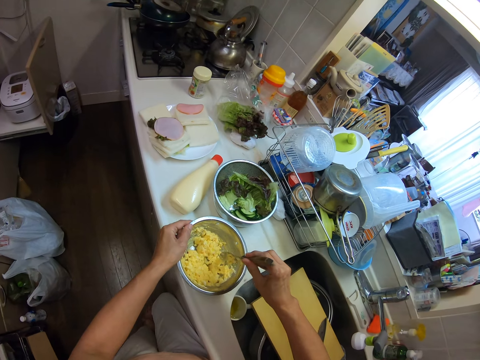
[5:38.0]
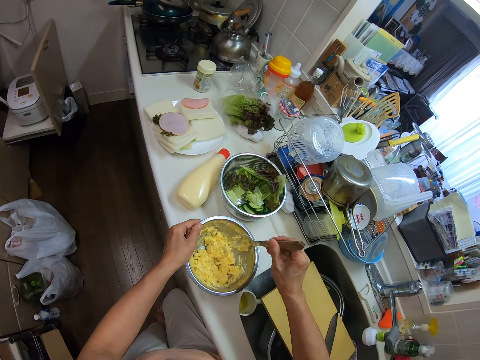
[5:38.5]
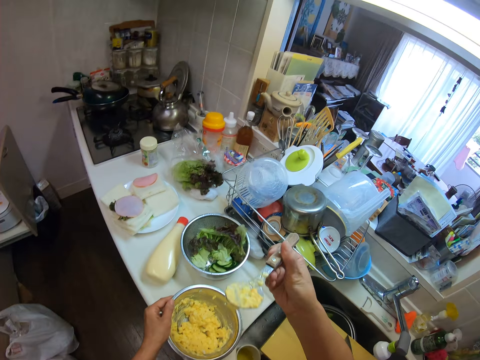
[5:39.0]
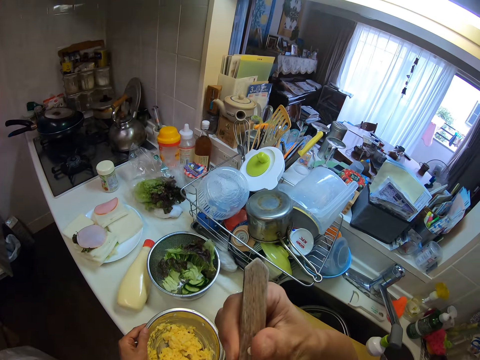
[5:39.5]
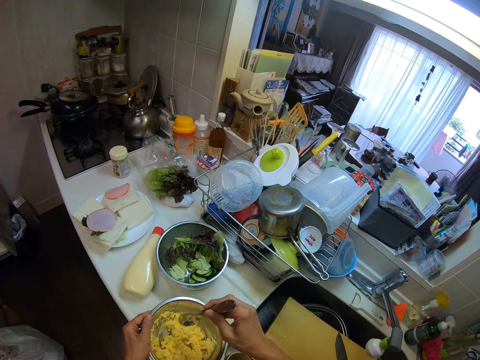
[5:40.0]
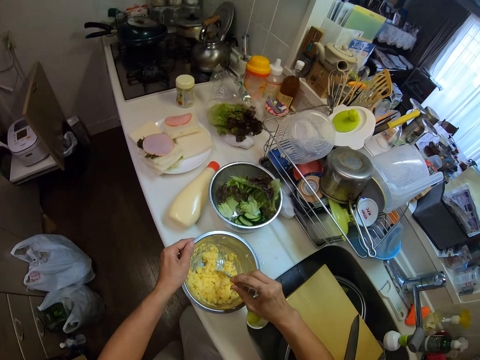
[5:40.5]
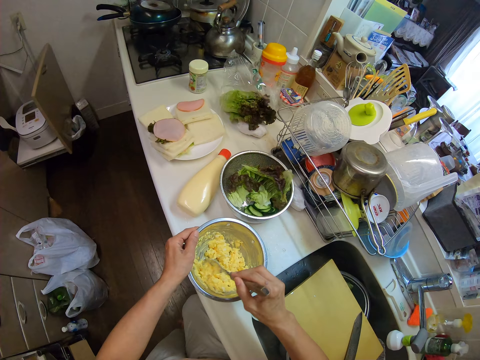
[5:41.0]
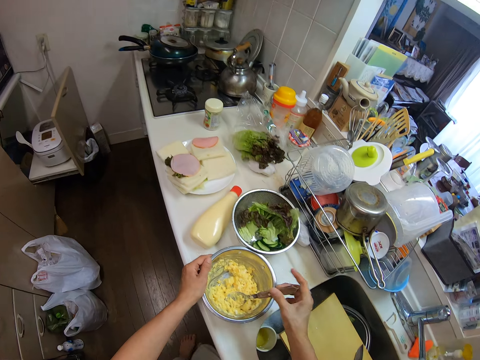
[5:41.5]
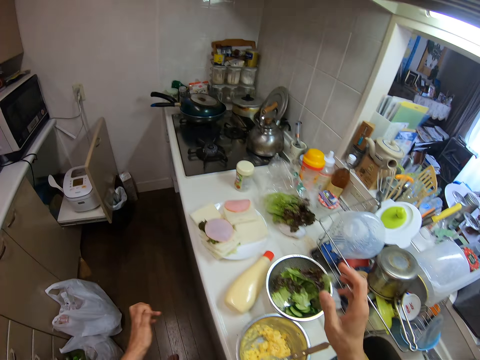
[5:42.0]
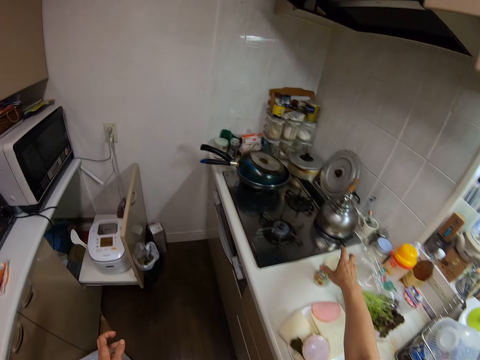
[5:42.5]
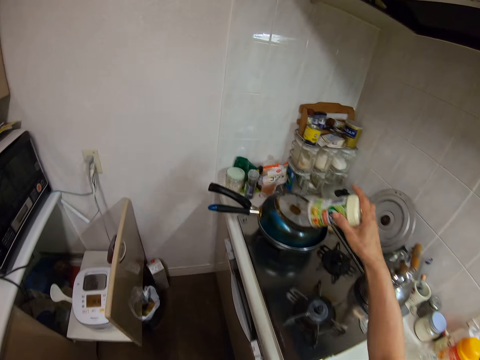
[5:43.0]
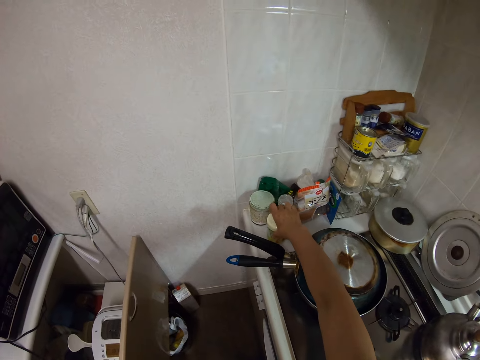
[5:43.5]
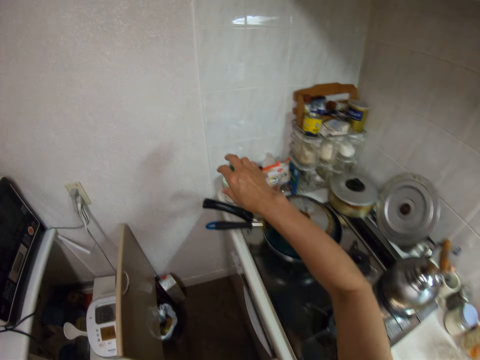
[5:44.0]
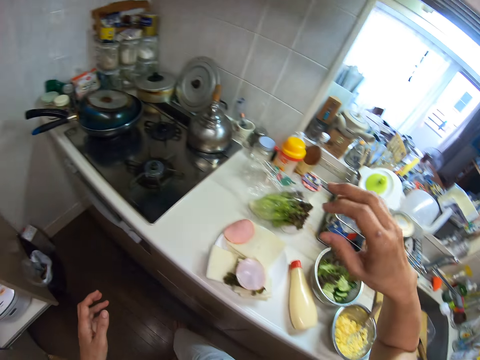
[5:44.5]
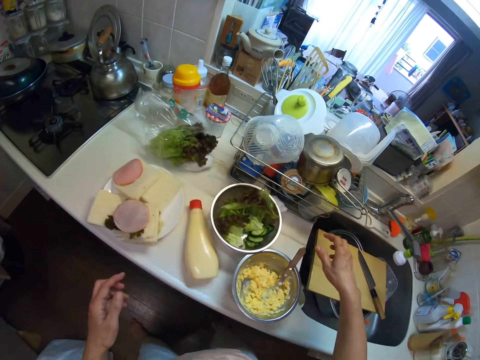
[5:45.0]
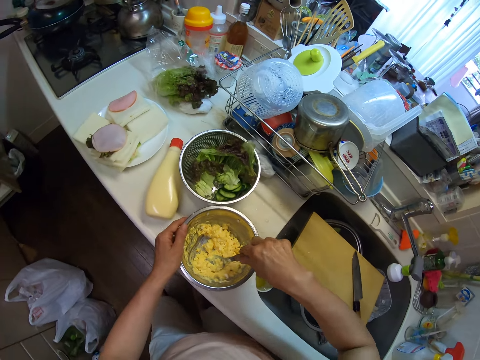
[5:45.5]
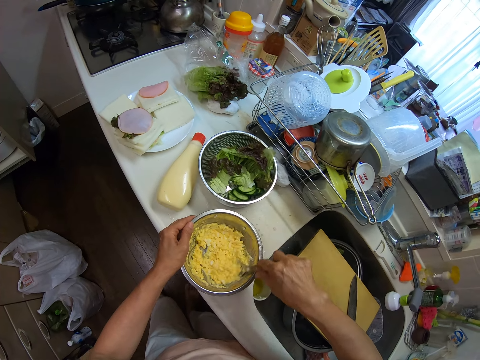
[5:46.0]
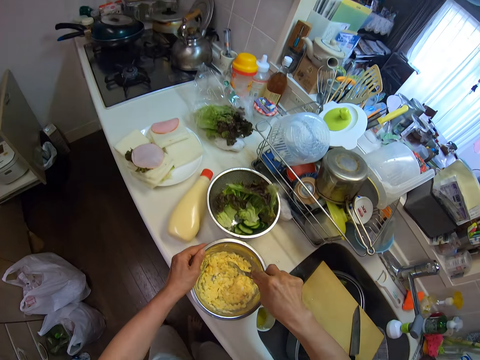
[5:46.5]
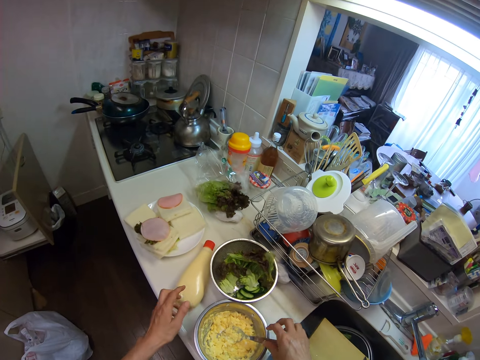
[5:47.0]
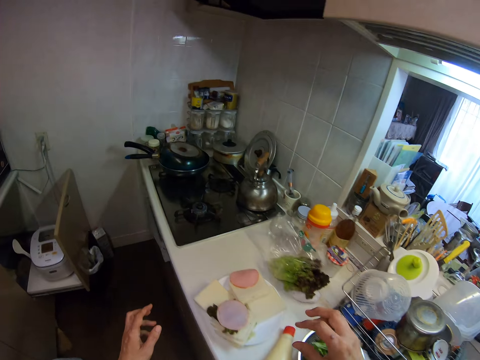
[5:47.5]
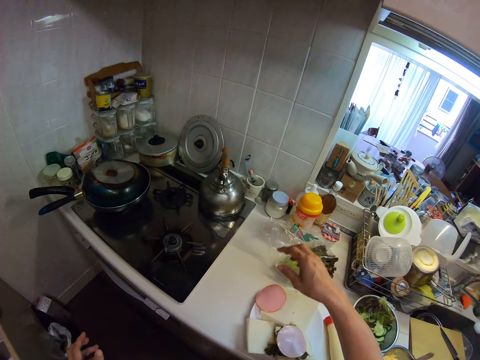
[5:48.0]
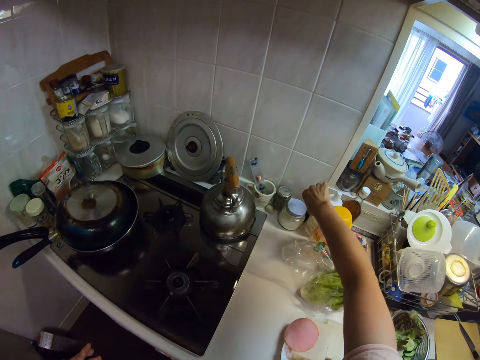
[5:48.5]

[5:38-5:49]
The camera wearer puts the spoon in his mouth with his right hand. He scoops food in the bowl. He tastes the food. He stirs the boiled egg in the container with the spoon in his right hand. He drops the spoon in the container with his right hand. He picks a container from the table with his right hand. He drops the container on the table with his right hand. He holds the container on the table with his left hand and stirs the boiled egg in the container with the spoon in his right hand. He holds the spoon. He walks around the kitchen. He picks a container from the table with his right hand.

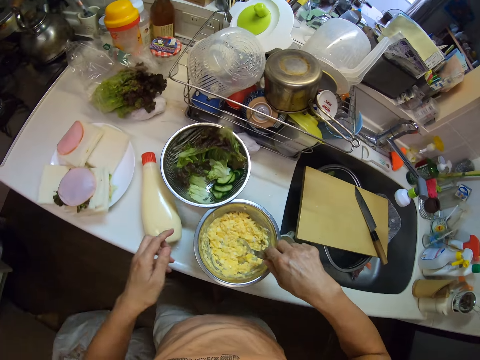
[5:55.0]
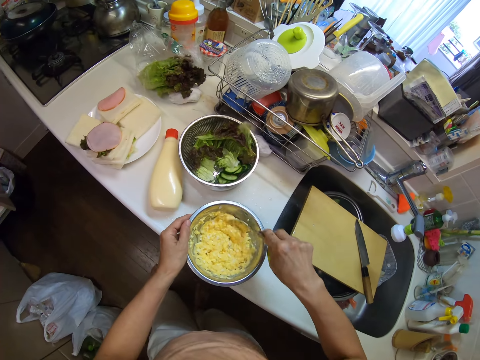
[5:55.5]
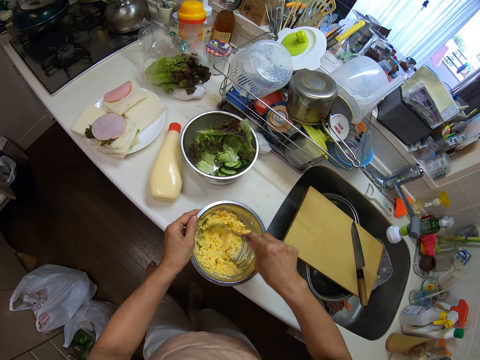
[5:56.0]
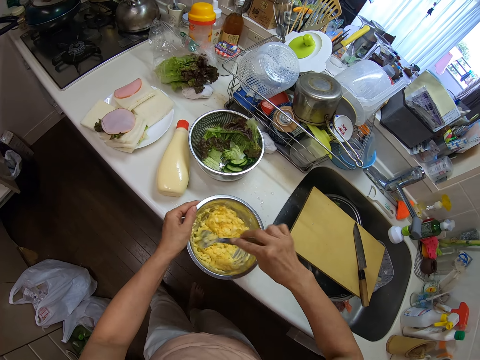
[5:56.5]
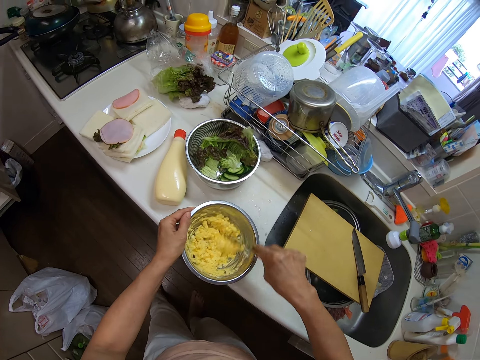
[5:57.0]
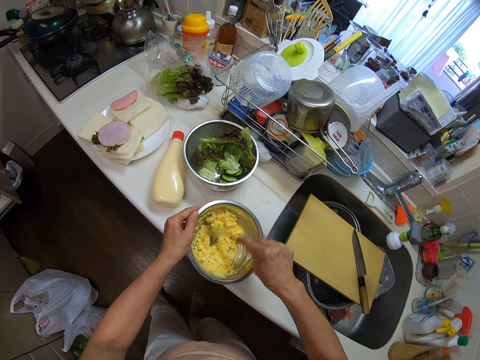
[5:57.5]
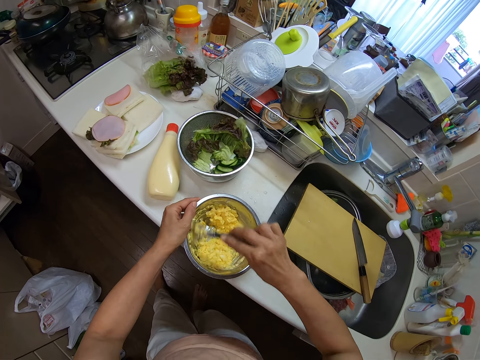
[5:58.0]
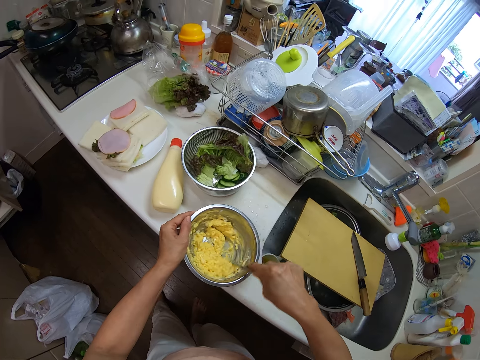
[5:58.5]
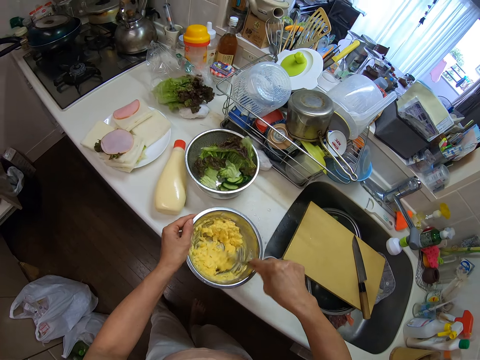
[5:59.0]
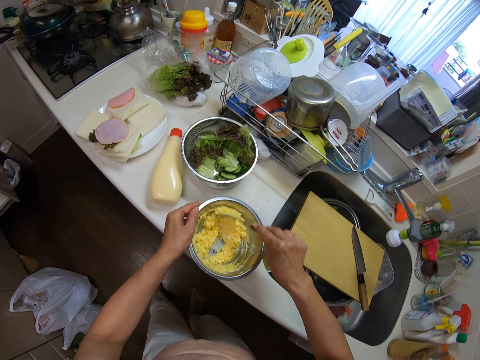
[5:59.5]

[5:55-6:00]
The camera wearer mixes the food. He holds the container on the table with his left hand.

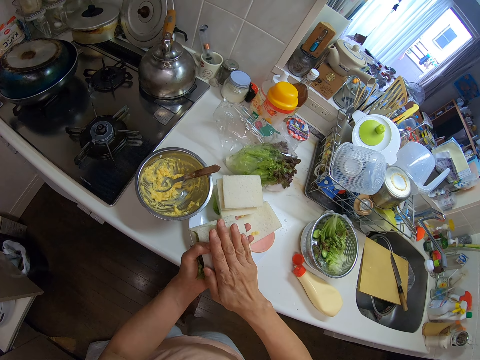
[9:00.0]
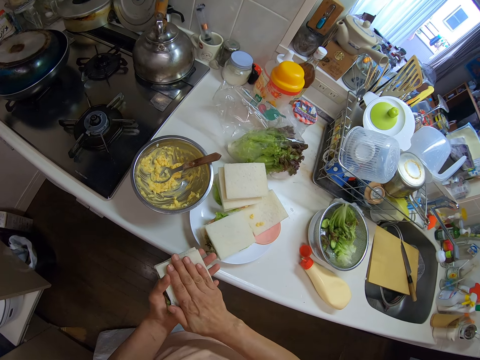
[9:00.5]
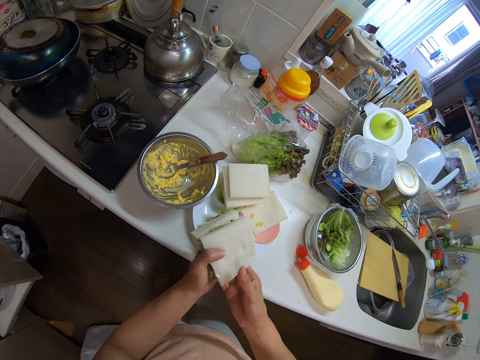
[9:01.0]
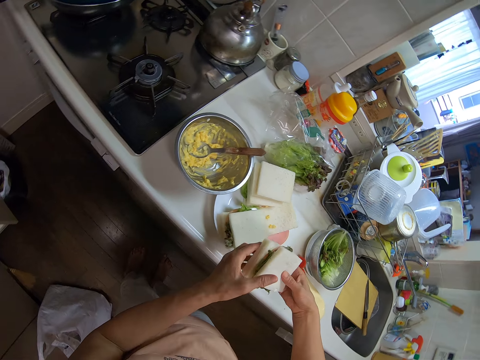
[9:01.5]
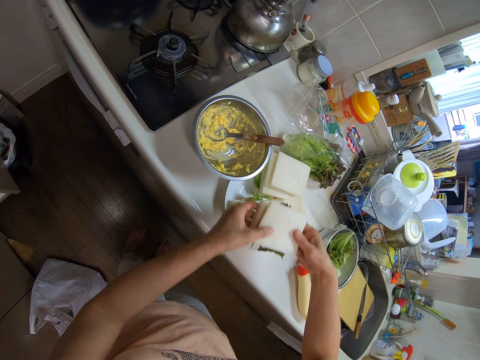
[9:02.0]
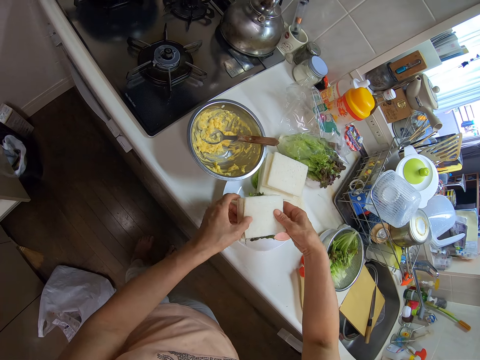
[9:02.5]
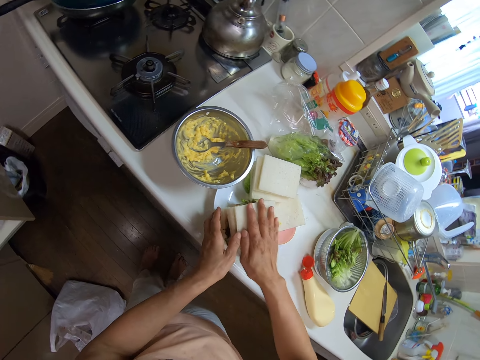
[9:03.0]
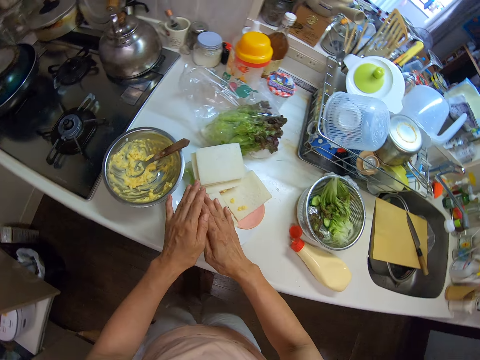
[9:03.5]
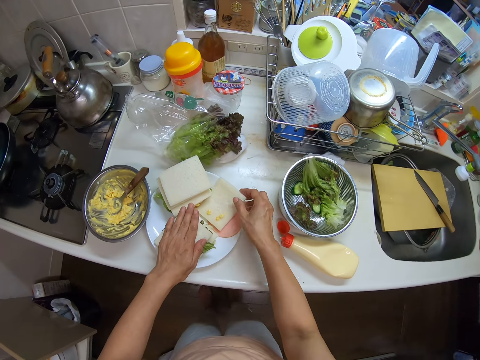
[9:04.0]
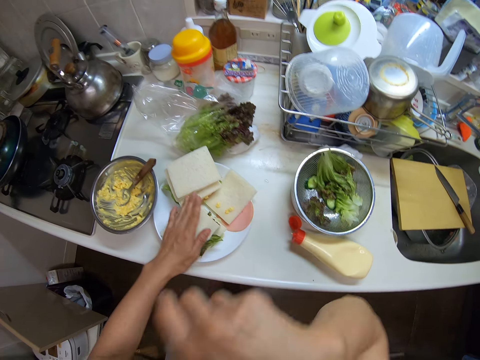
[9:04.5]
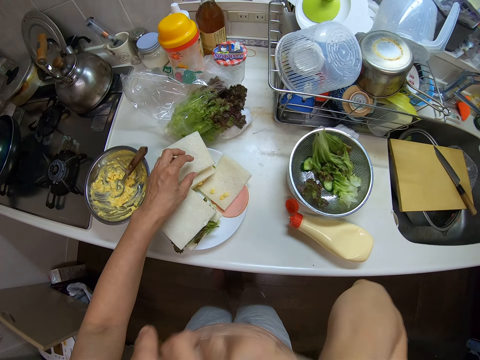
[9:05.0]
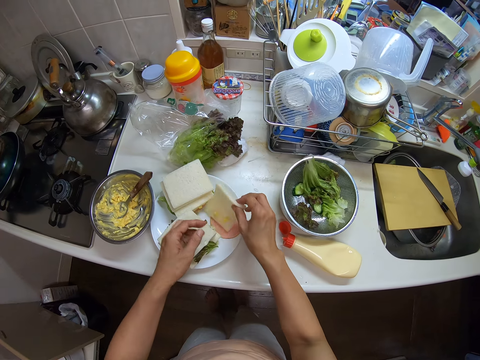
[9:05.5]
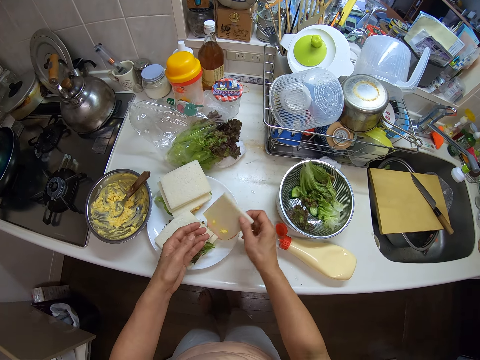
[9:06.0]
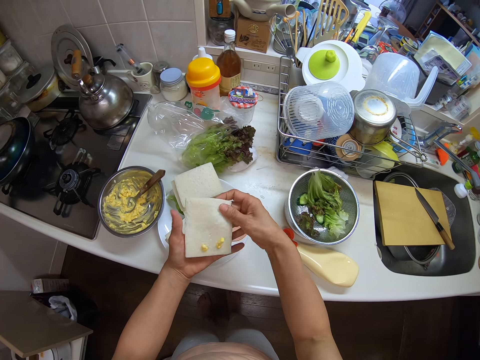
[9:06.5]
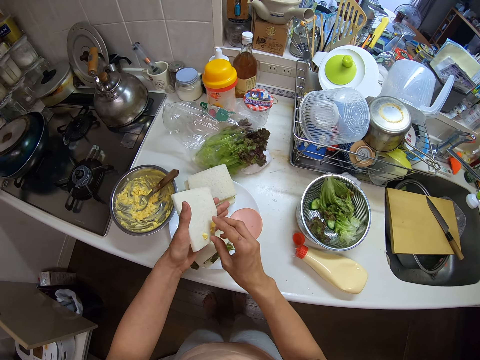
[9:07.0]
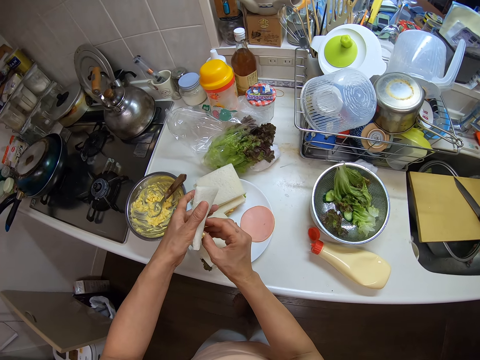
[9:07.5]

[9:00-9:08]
The camera wearer presses the sandwich. He places the burger inside the plate with his hands. He presses the sandwich. He touches himself. He picks a slice of bread from the plate with his right hand. He stares at the bread. He removes a boiled egg from the slice of bread with his right hand.

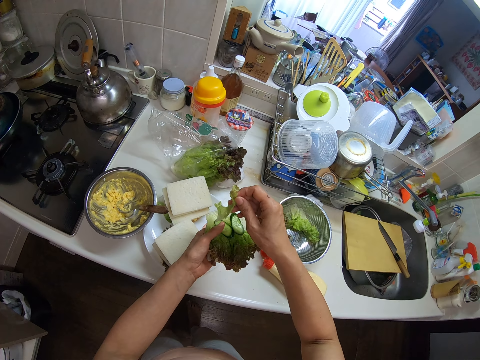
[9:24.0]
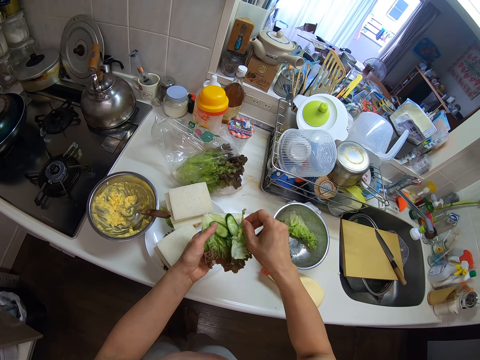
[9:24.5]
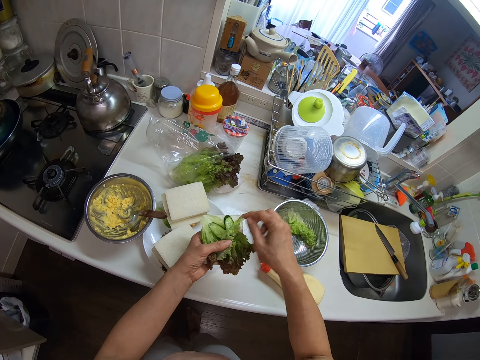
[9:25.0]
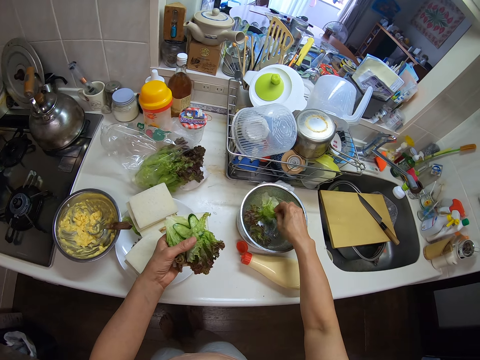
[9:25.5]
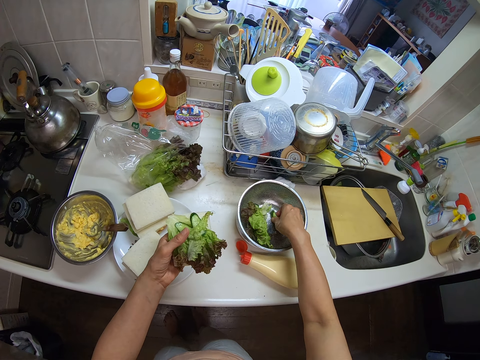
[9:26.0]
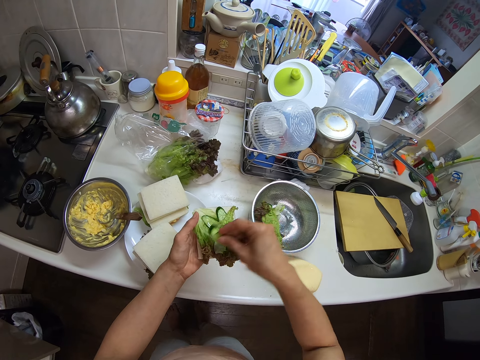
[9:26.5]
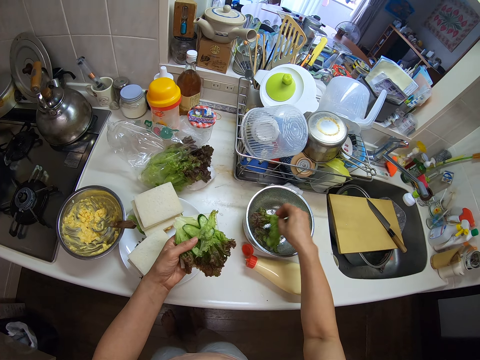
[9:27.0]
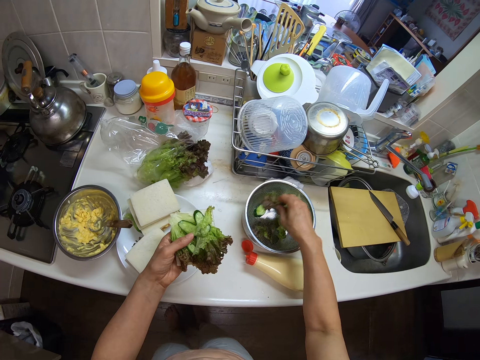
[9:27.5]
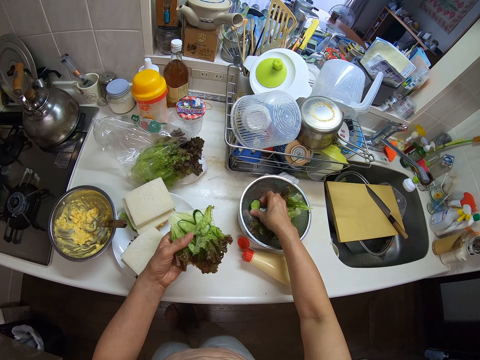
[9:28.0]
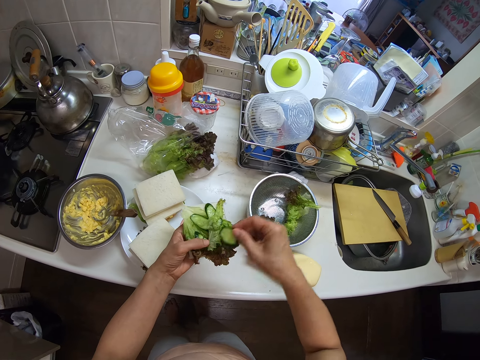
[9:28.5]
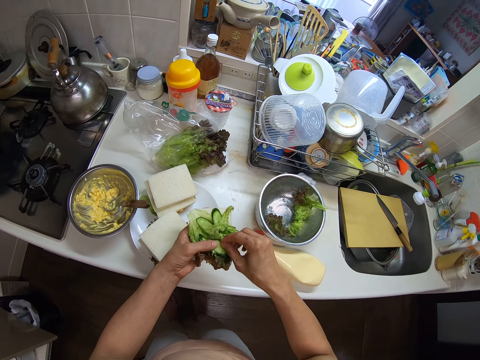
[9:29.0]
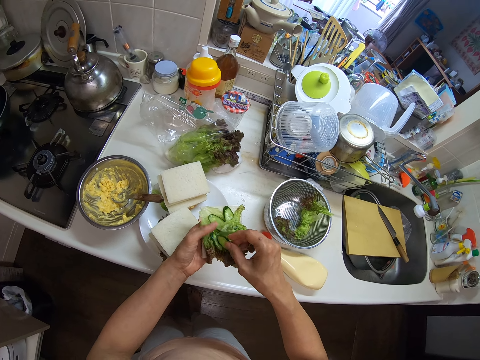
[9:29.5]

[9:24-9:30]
The camera wearer picks a leaf of vegetable or a cucumber from a container on the table with his left hand. He places the leaf on the slice of bread with his right hand. He picks a leaf of vegetable from the container on the table with his left hand. He places the leaf on the slice of bread with his right hand.
